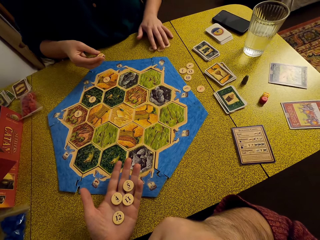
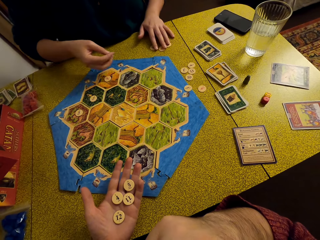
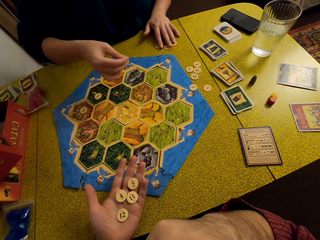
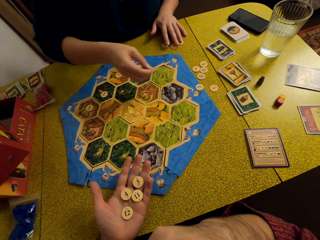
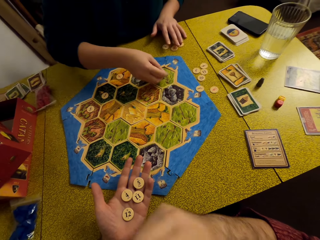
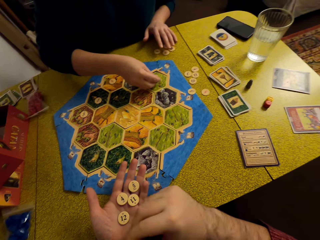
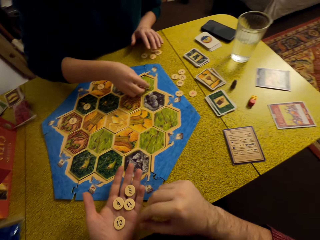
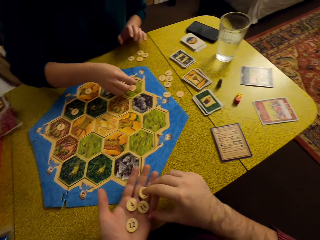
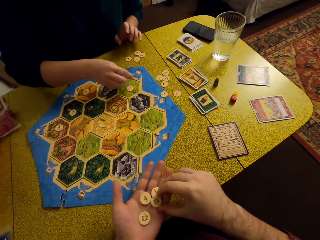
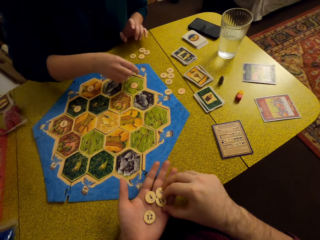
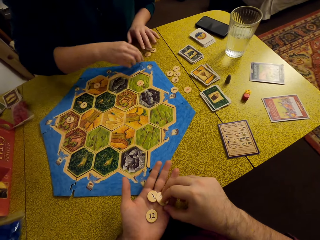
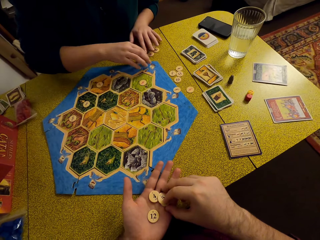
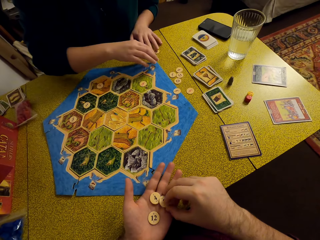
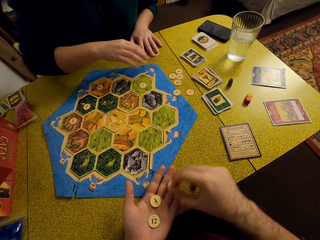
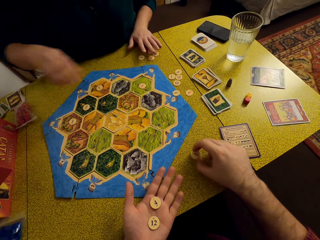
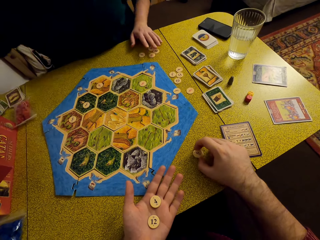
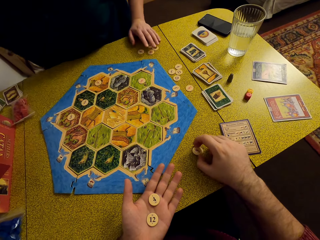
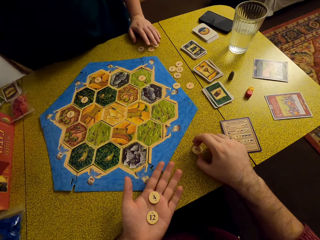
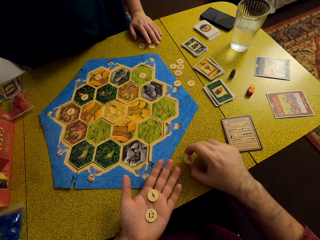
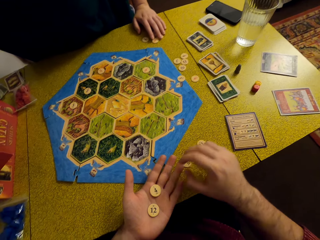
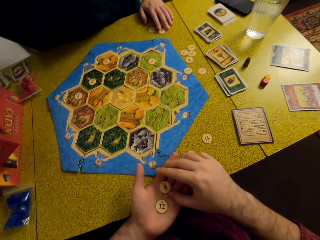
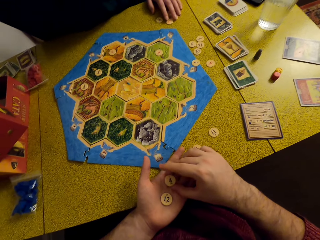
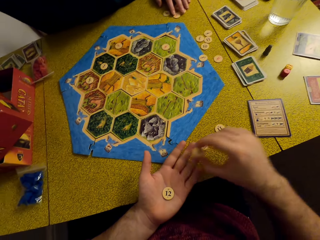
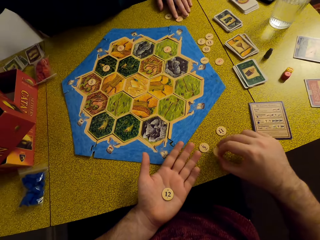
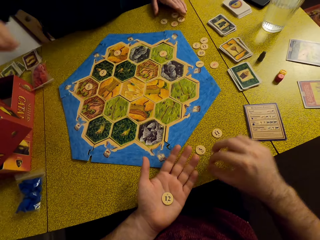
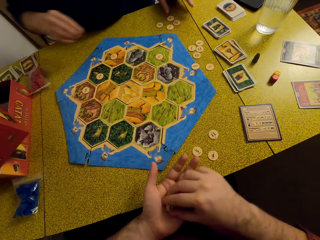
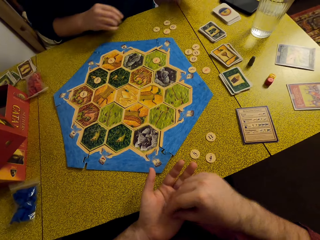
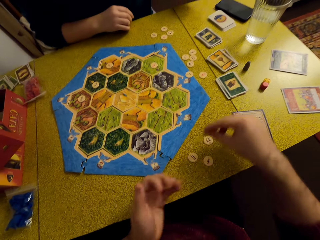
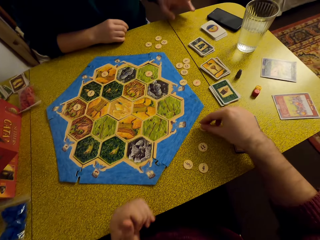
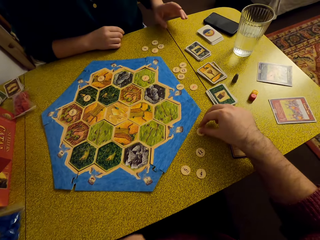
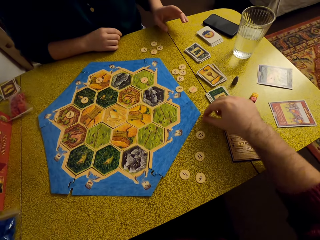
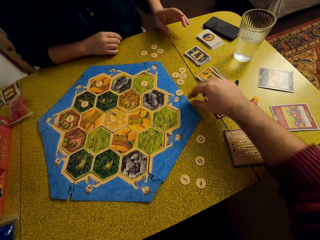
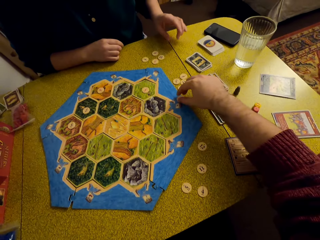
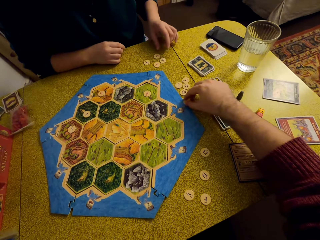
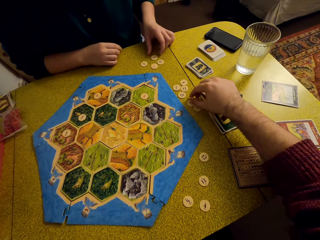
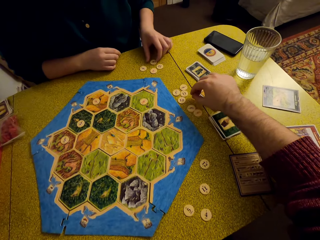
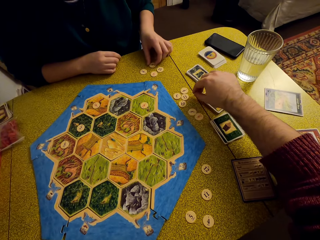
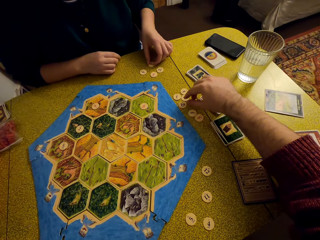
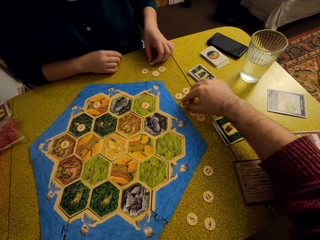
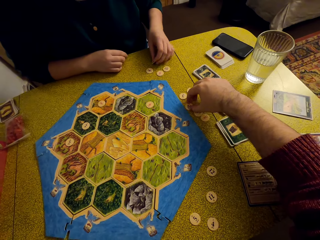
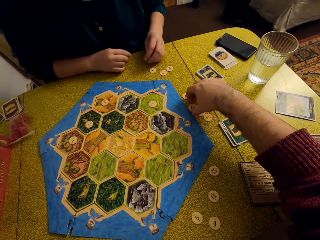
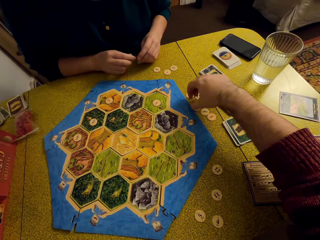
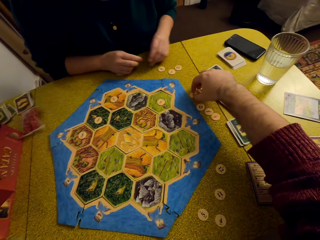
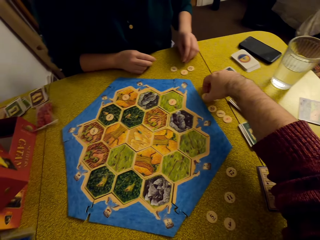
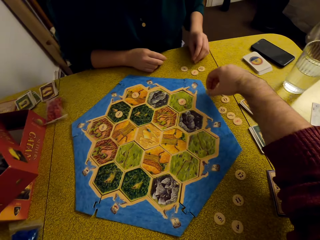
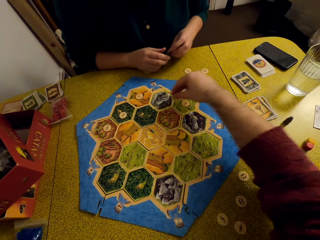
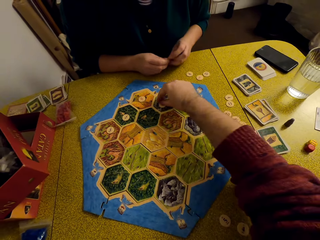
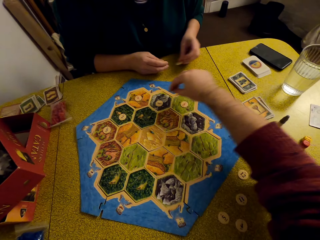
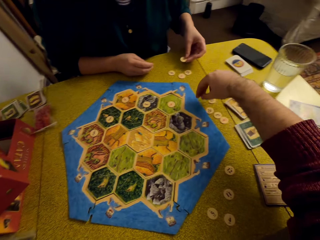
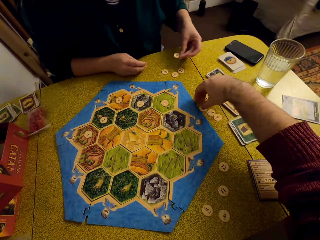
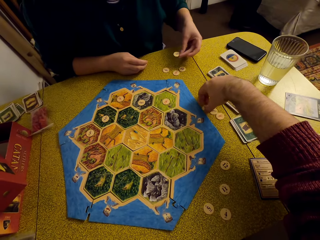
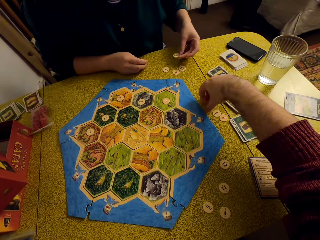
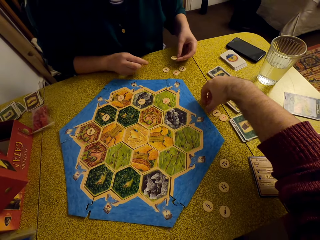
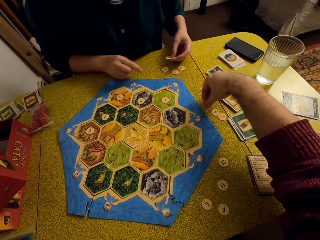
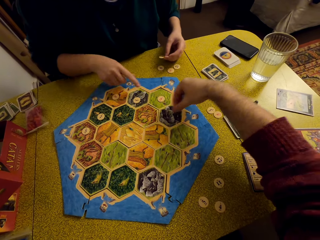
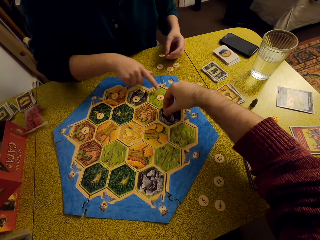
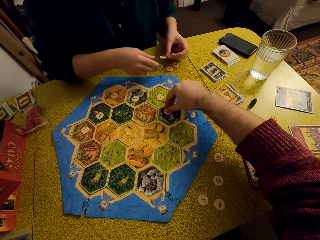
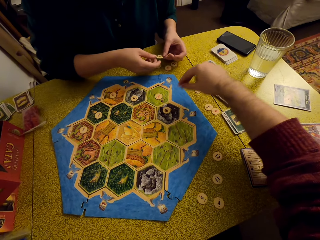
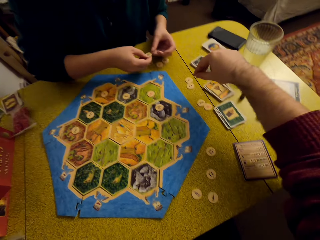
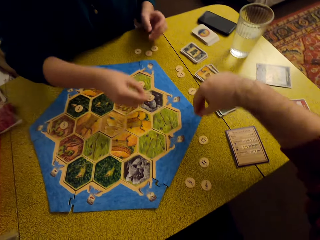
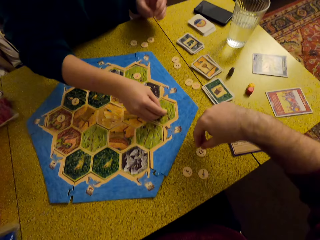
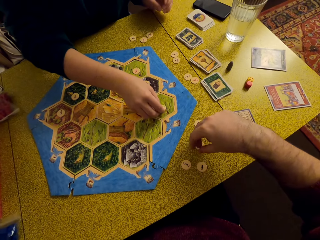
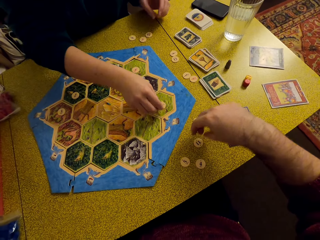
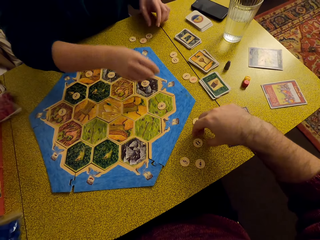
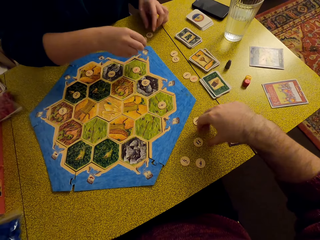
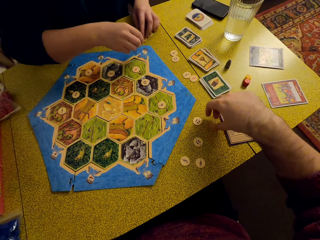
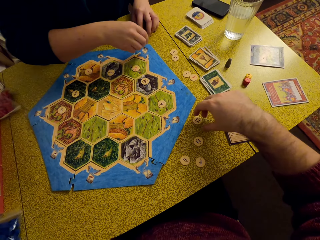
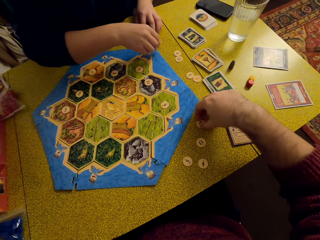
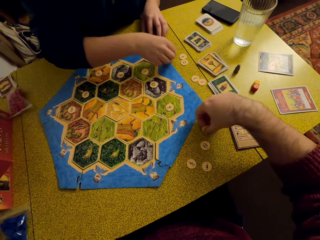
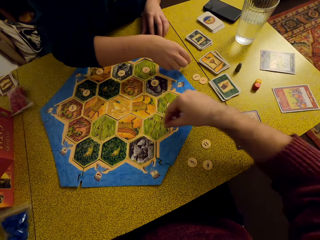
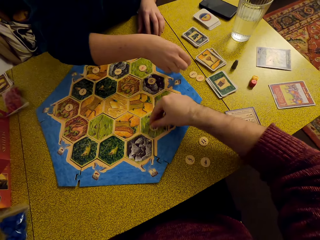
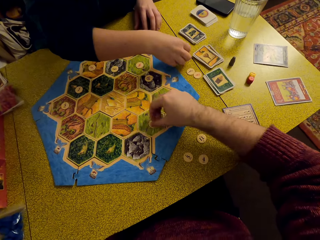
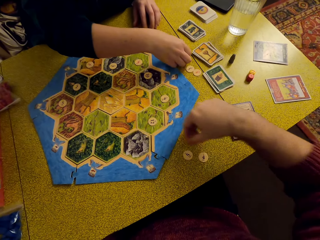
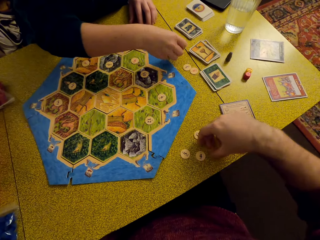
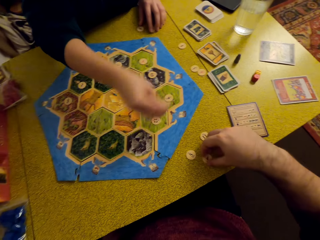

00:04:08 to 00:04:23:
The camera wearer places a puzzle piece on the board. They move the pieces to the table. They inspect the pieces on the table with a woman. They move the pieces to the board. They move the pieces to the board with the woman.

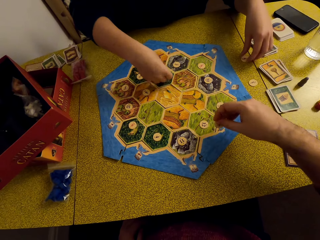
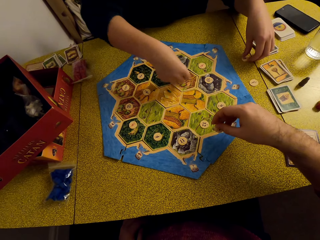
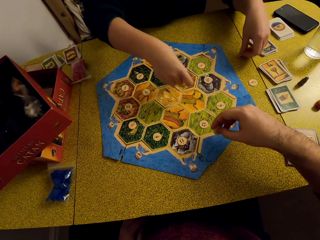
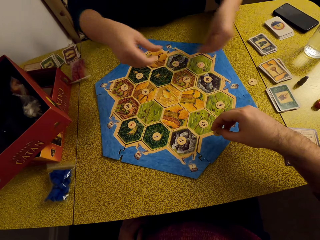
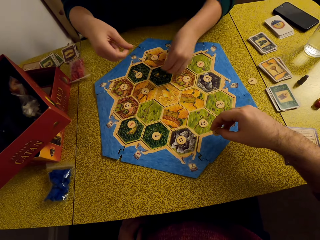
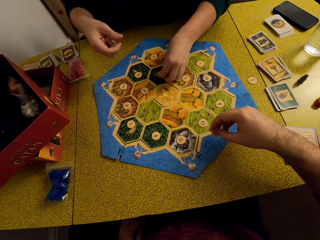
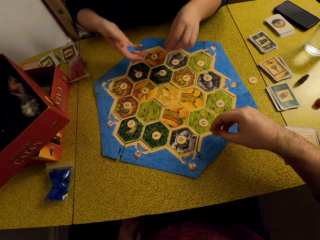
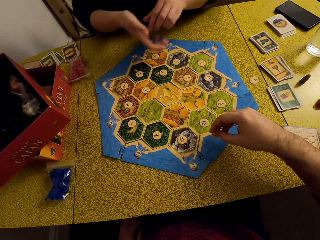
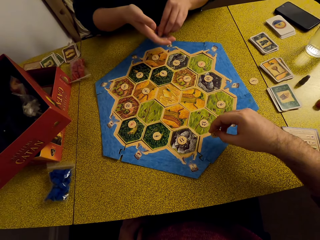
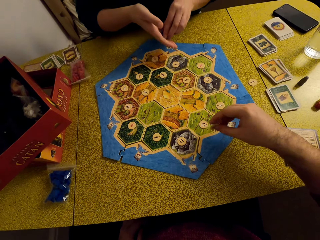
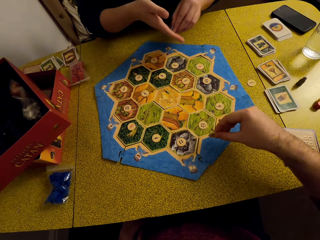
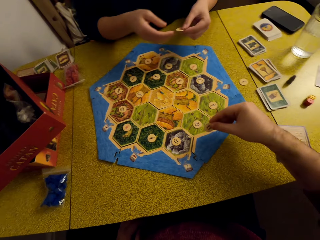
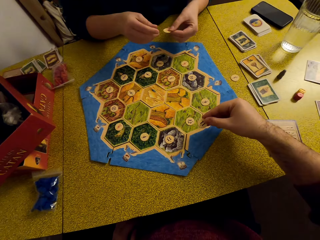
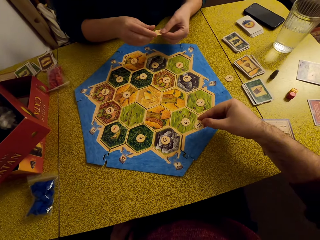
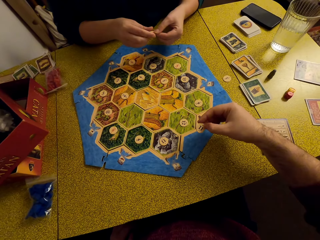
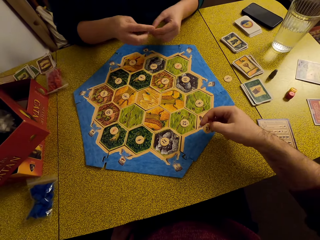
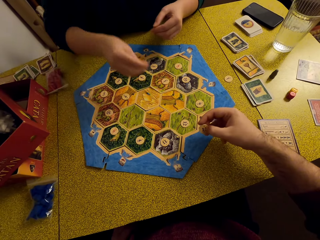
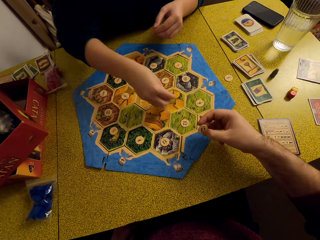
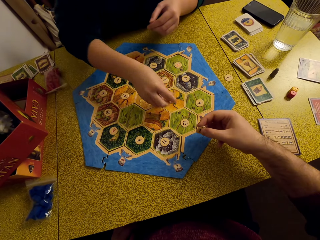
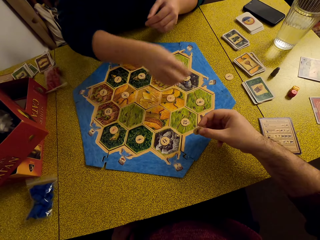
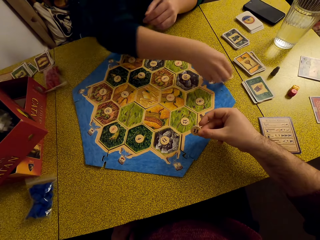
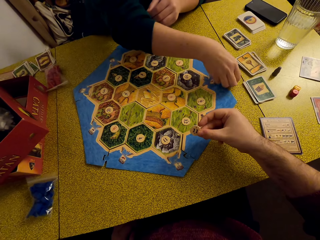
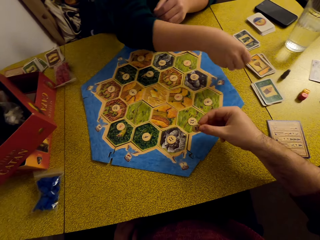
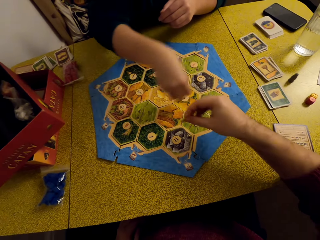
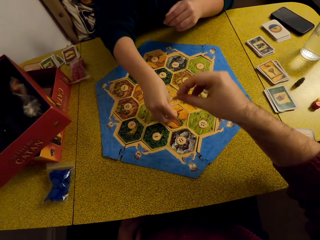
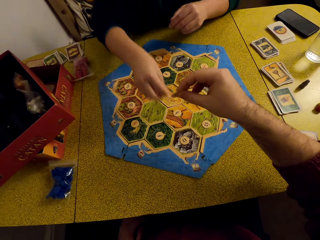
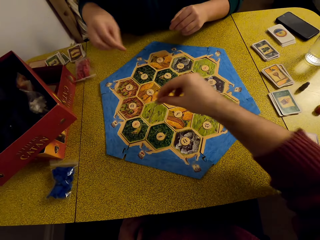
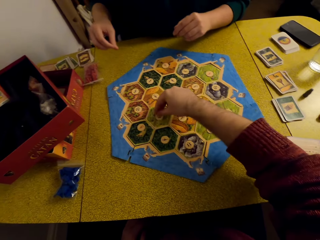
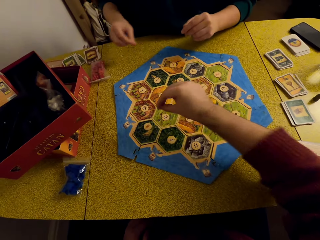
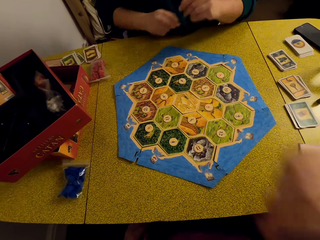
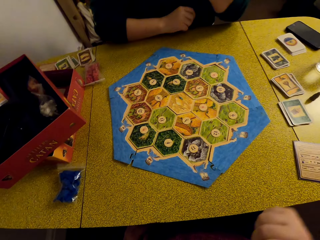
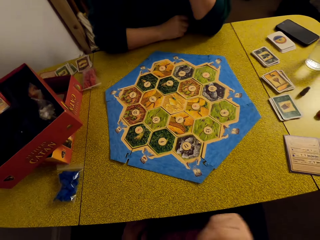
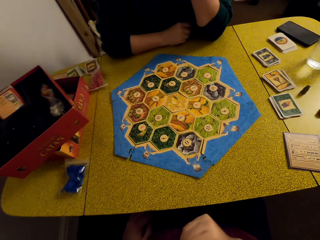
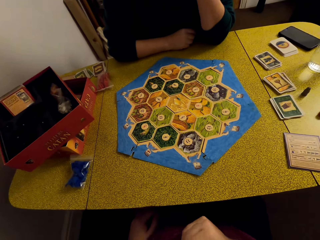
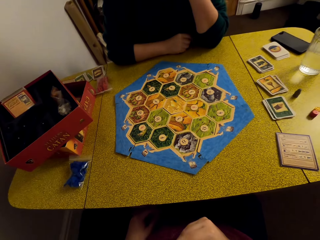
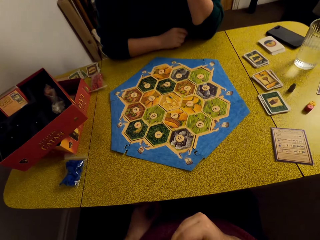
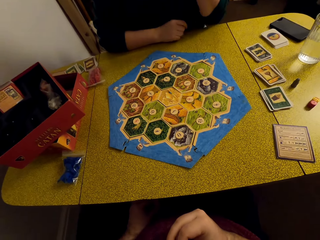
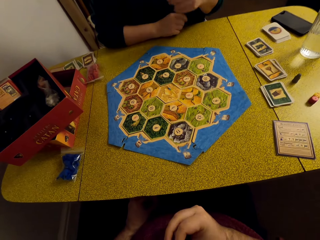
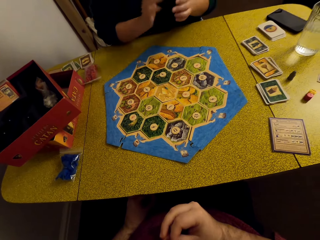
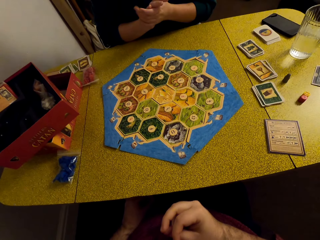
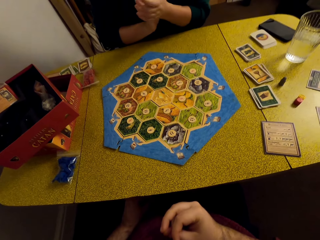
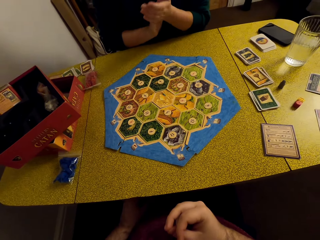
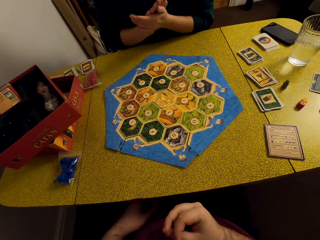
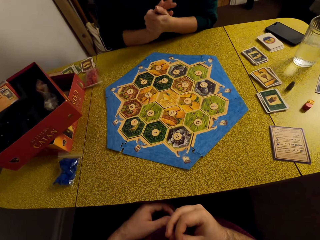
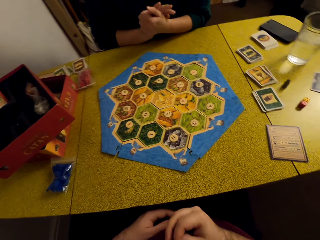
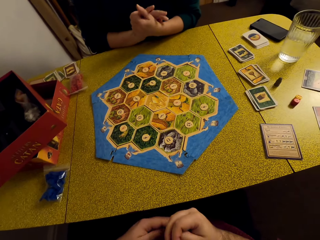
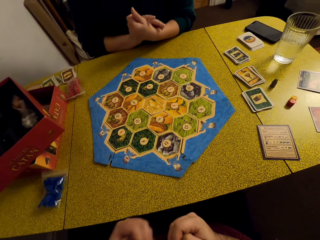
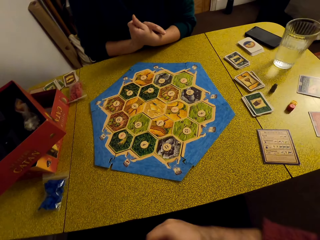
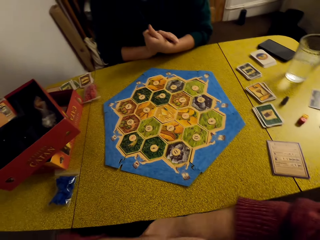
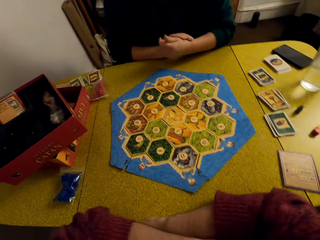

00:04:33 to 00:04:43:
The camera wearer talks to a woman. They move the pieces to the board with the woman. They talk to the woman.
